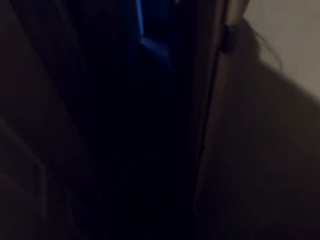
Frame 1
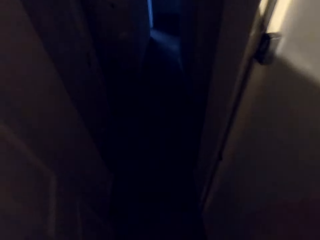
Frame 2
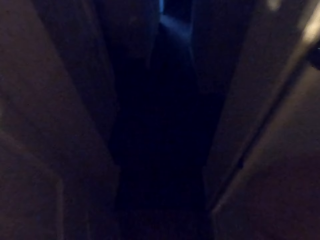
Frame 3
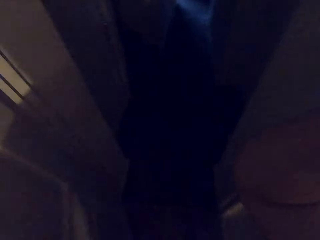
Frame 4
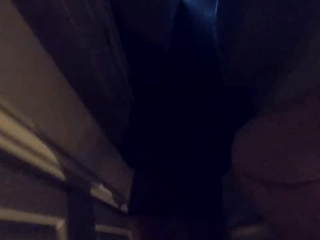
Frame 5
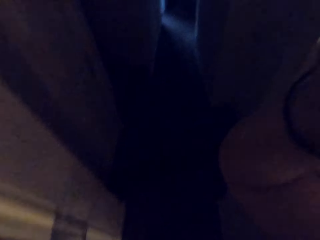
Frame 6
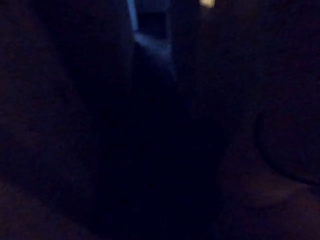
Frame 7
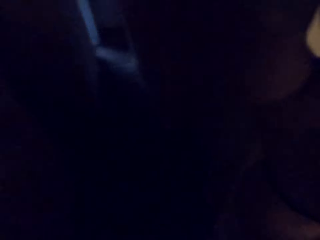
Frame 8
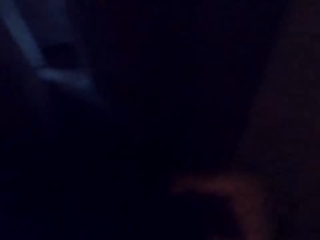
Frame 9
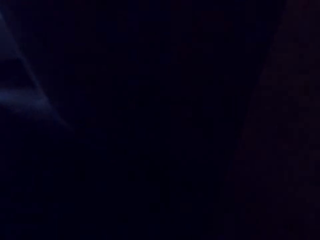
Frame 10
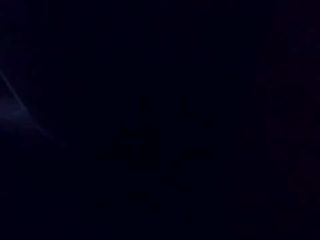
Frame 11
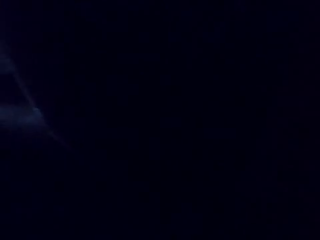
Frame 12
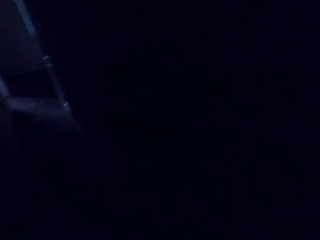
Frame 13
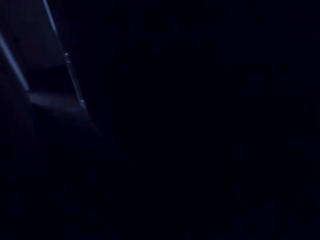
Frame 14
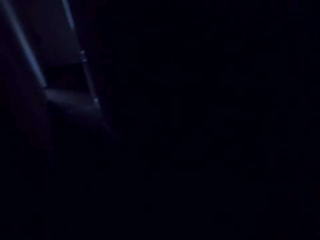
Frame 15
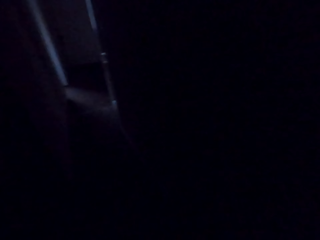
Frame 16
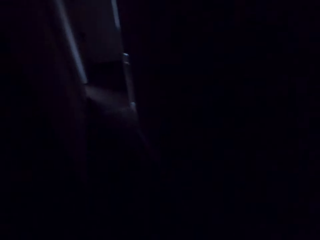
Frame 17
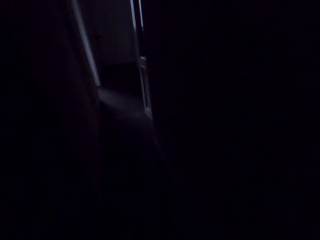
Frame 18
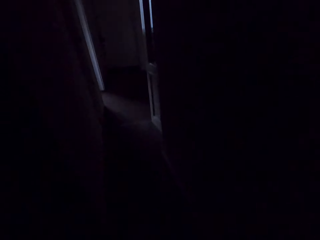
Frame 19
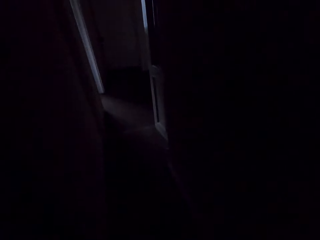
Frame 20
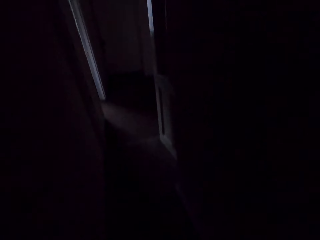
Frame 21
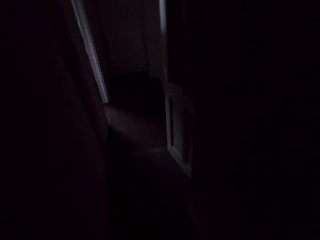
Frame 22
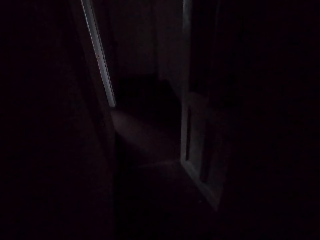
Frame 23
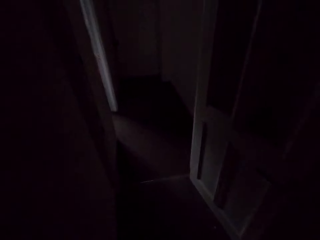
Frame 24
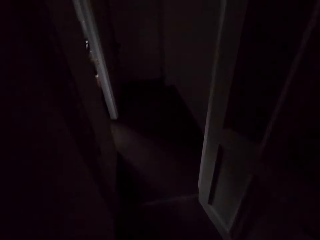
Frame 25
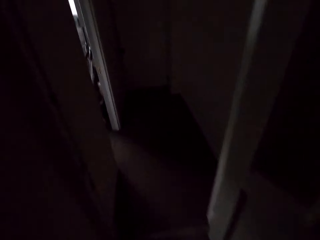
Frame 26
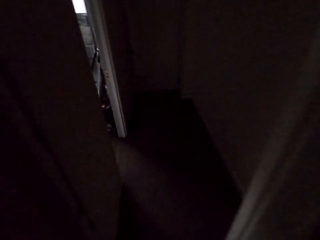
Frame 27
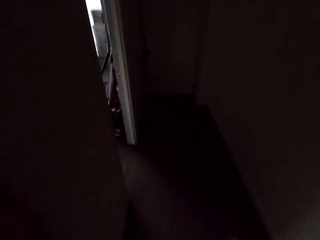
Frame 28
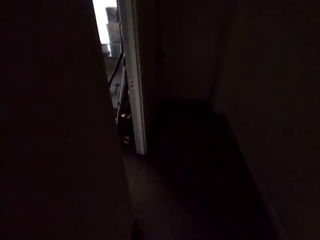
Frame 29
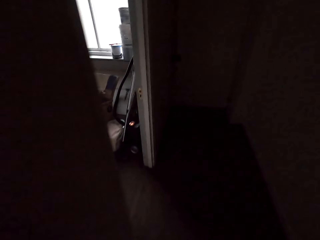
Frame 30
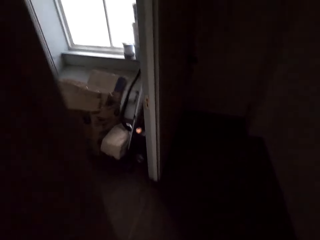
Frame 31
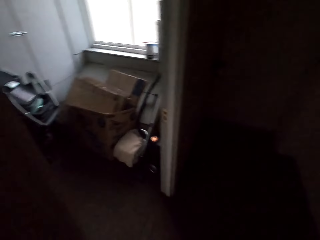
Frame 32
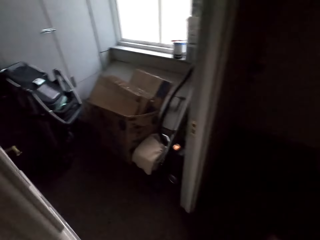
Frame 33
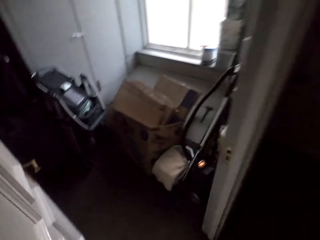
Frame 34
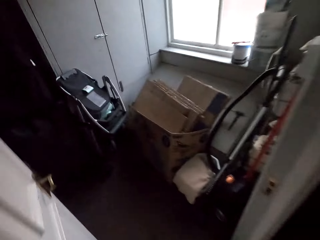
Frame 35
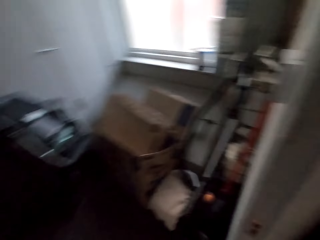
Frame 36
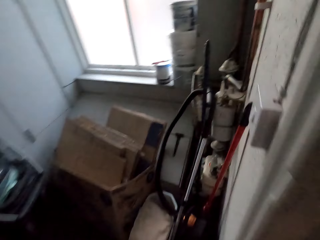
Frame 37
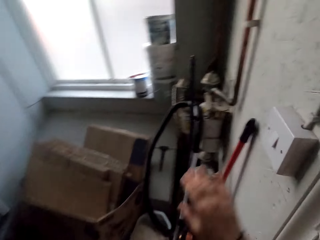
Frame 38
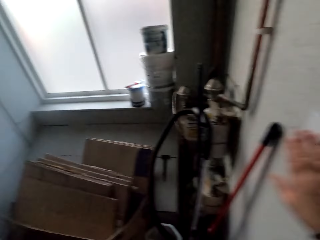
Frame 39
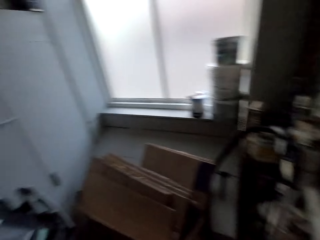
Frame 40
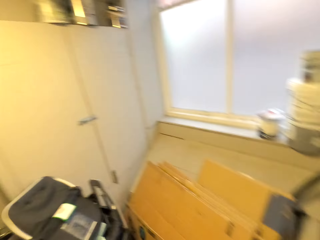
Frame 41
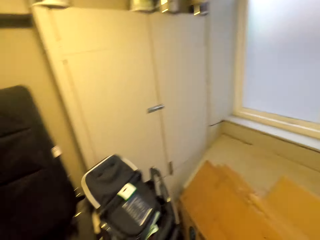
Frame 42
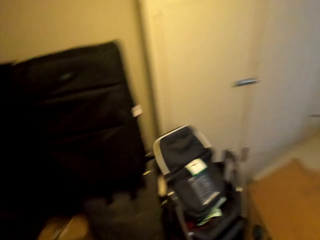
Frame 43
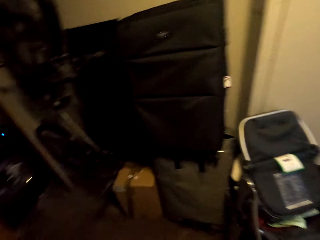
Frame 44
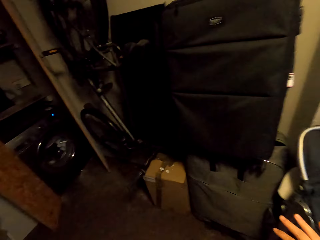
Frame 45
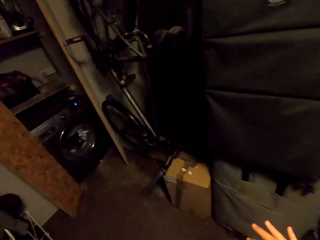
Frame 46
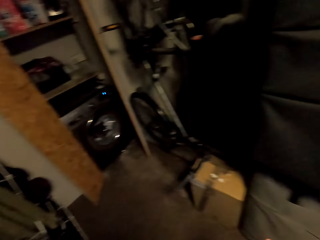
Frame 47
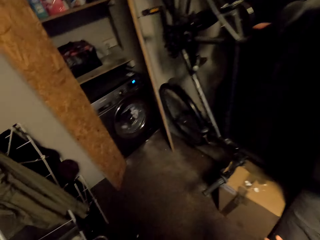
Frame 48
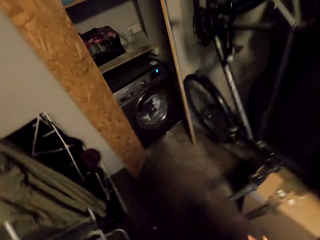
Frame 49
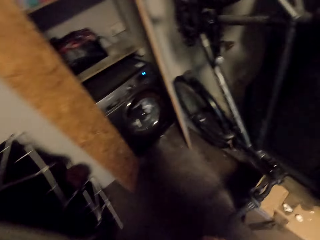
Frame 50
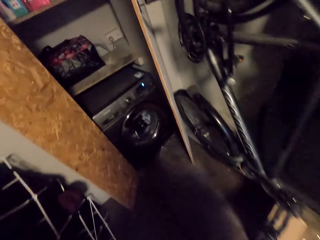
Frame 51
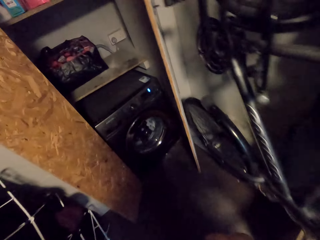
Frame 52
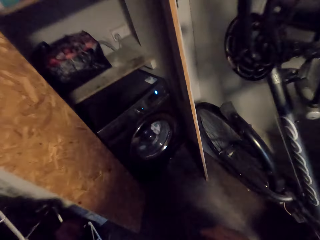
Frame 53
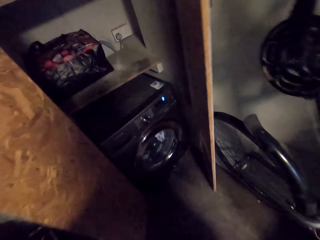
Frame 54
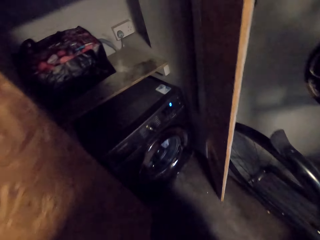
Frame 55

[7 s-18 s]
The camera wearer moves around. They turn on the light. They move around the room.

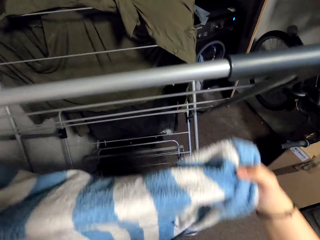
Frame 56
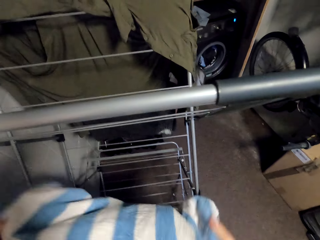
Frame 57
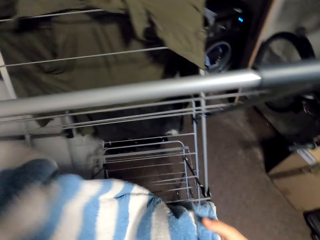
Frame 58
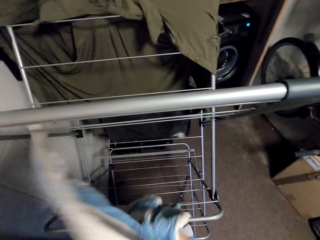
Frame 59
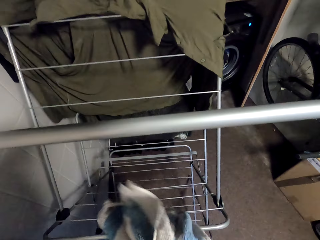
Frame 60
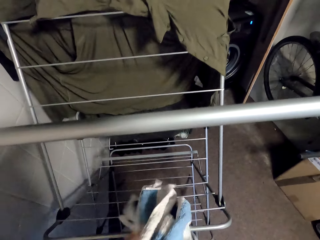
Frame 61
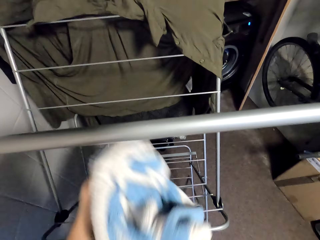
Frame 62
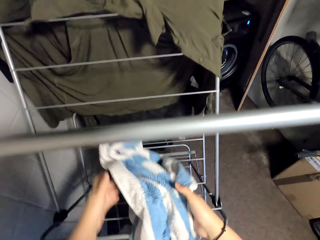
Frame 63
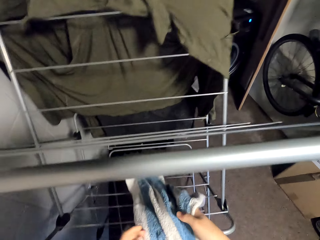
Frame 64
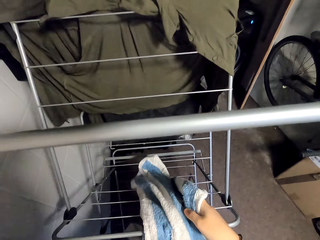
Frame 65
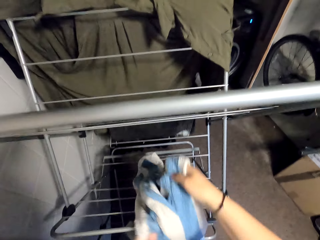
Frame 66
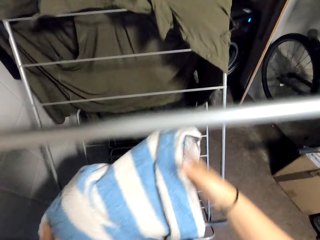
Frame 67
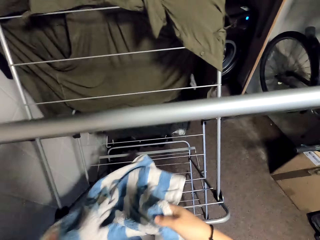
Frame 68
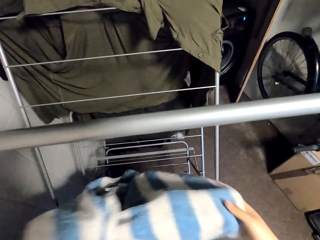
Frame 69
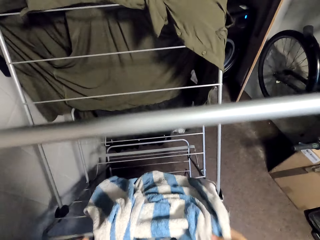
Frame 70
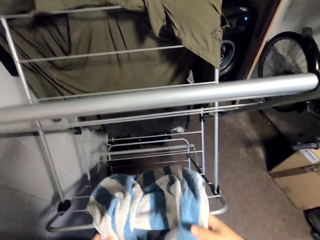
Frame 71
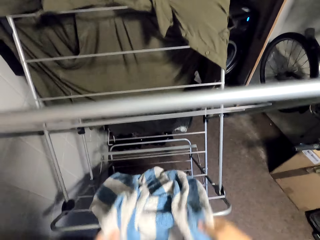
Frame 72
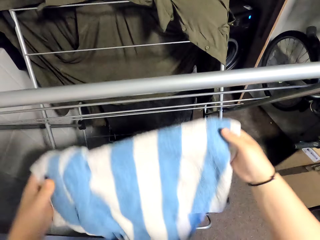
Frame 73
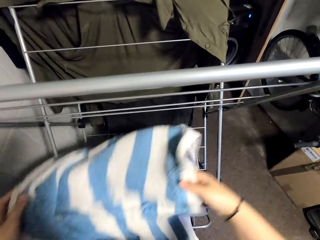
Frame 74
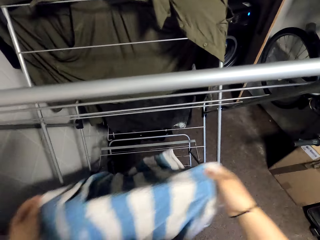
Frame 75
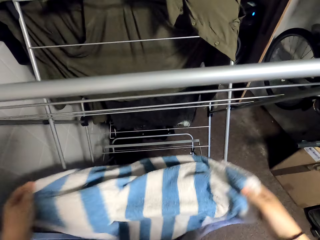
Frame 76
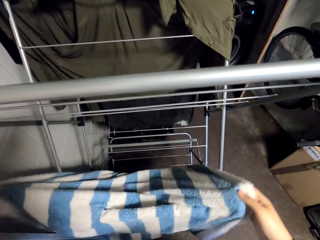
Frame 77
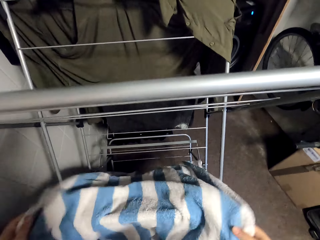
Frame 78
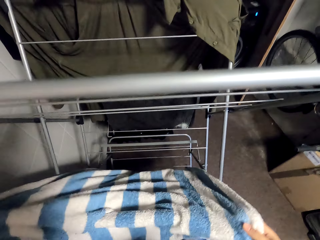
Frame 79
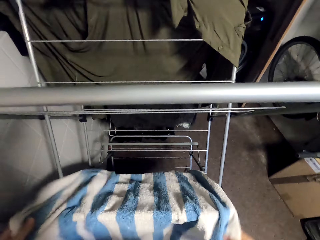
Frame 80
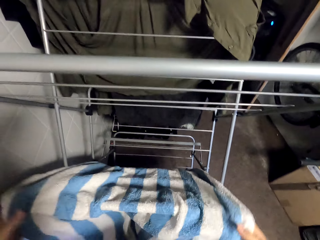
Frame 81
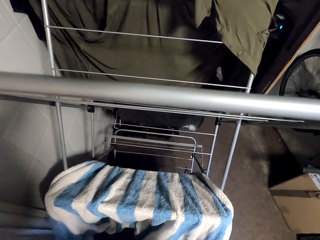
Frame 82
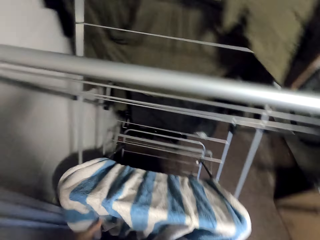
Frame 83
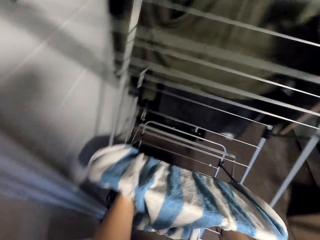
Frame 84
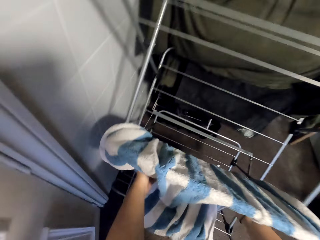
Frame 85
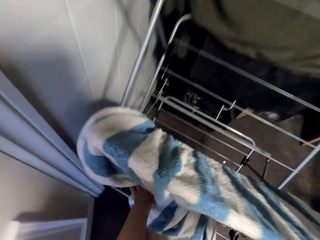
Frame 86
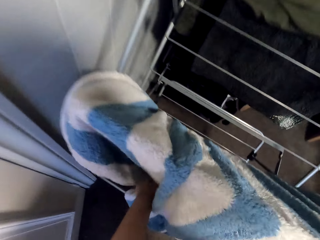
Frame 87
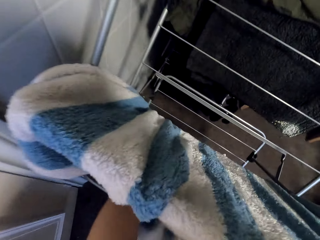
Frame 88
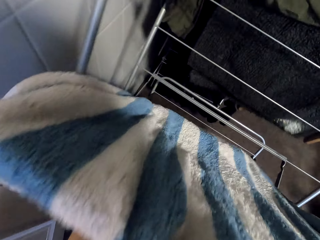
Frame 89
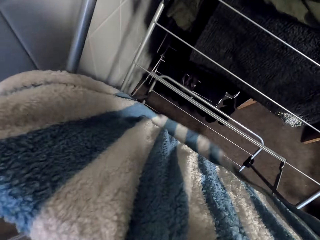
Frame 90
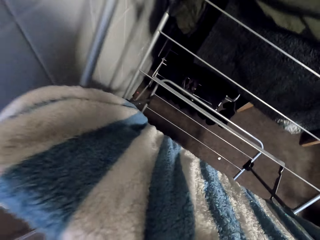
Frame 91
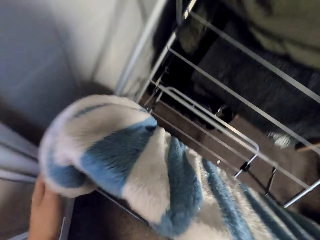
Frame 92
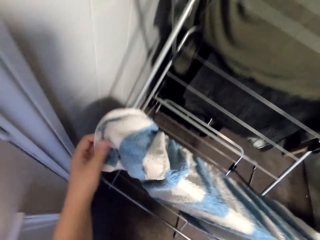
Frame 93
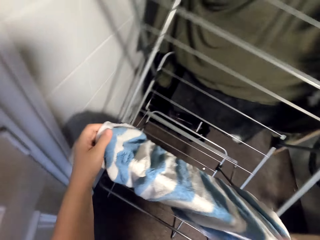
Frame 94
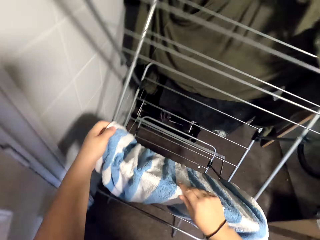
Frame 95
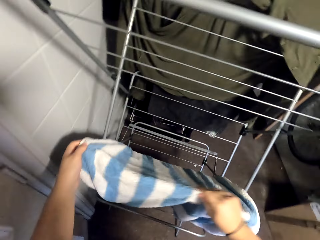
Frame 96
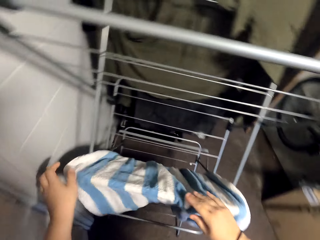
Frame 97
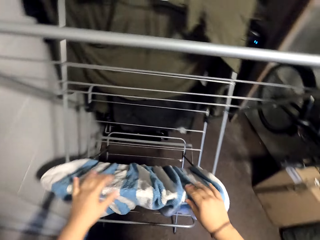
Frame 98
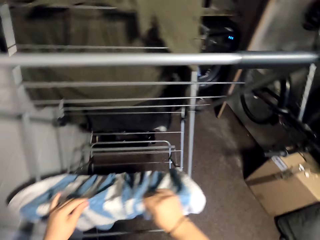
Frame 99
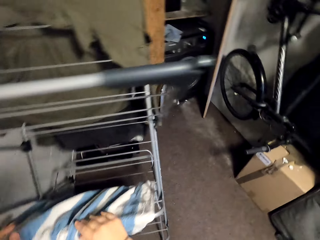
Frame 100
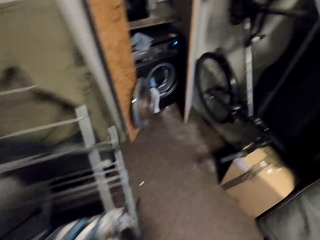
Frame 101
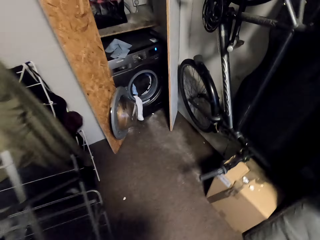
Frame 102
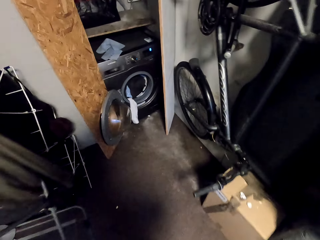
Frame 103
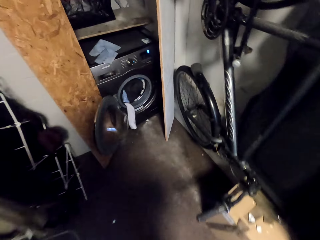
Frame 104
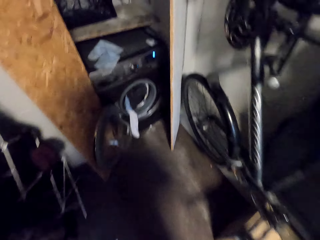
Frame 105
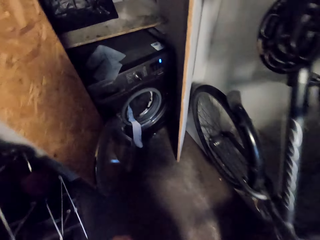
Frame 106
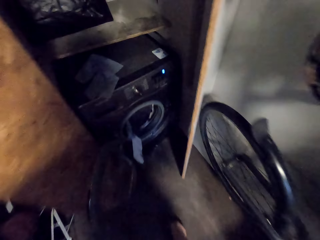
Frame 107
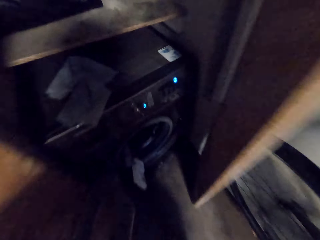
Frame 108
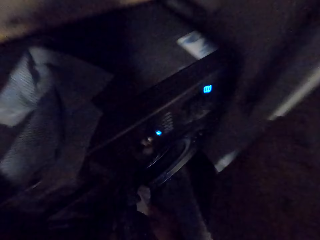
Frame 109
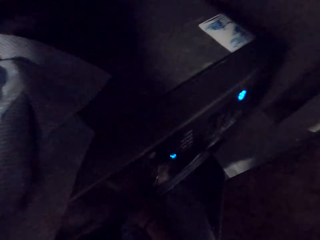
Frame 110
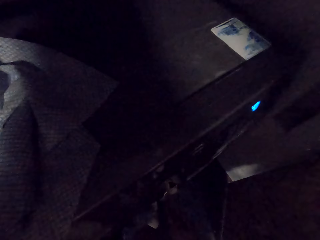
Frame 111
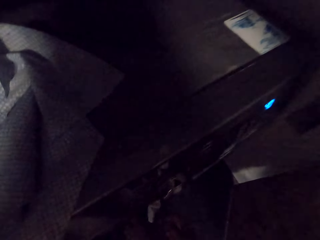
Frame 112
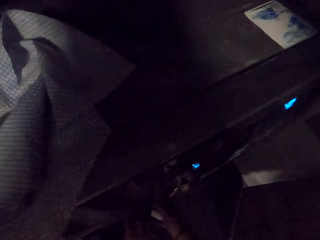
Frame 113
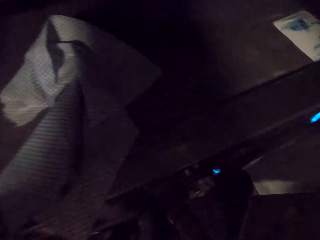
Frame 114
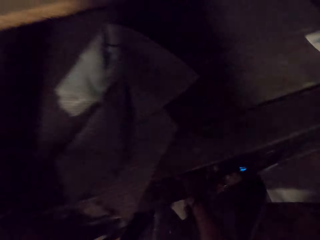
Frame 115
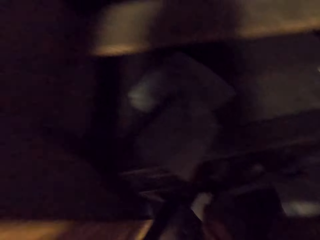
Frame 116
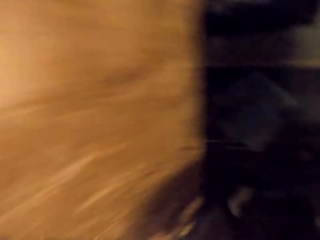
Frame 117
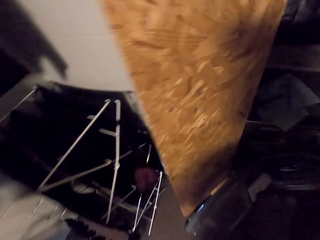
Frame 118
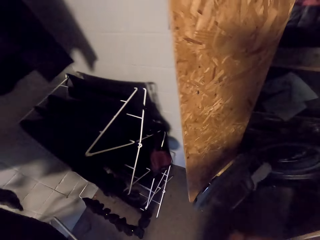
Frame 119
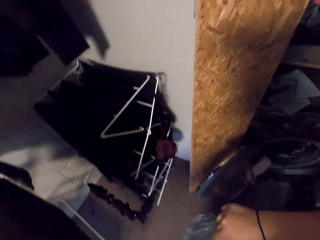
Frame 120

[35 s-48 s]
The camera wearer hangs the towel. They hang the towel again. They move to the washing machine. They pick up a short in the washing machine.
